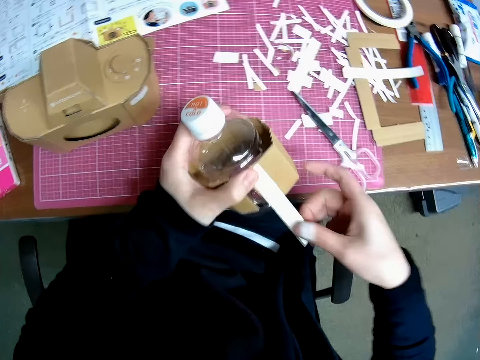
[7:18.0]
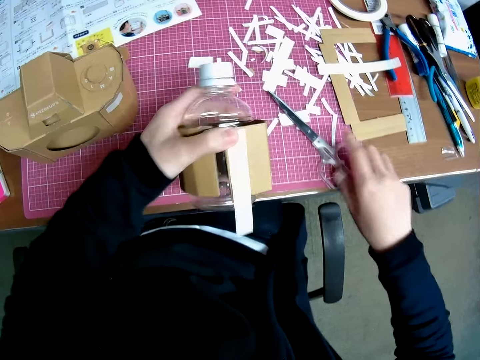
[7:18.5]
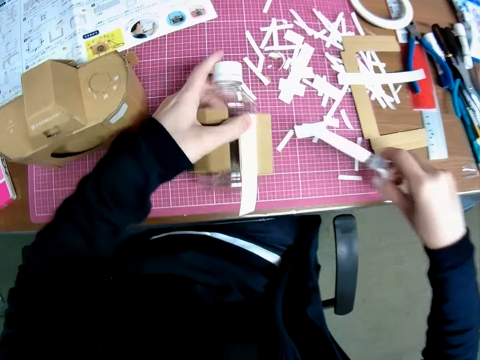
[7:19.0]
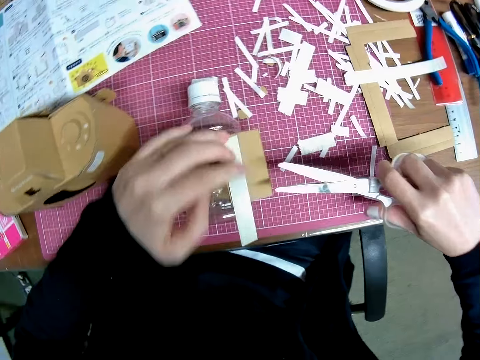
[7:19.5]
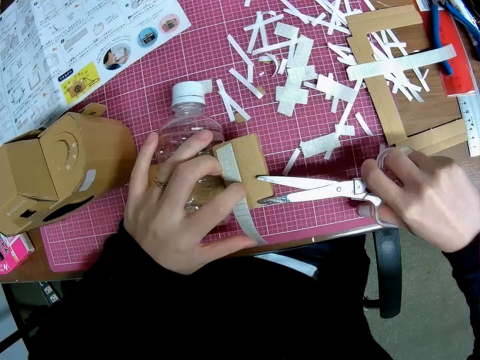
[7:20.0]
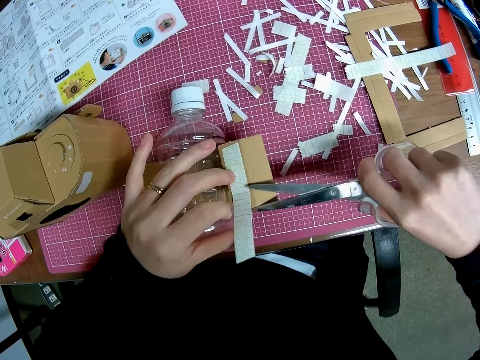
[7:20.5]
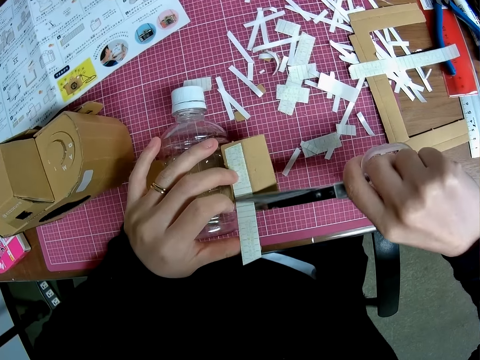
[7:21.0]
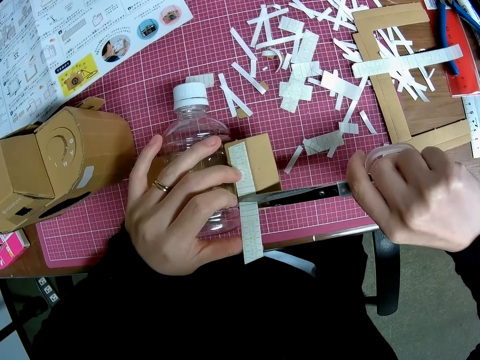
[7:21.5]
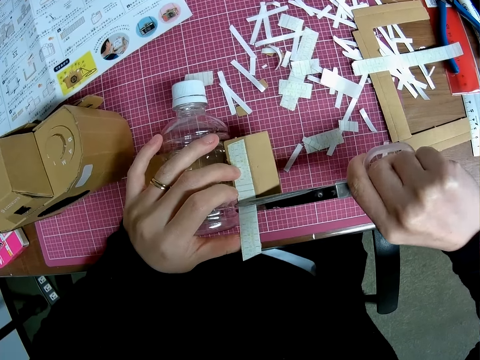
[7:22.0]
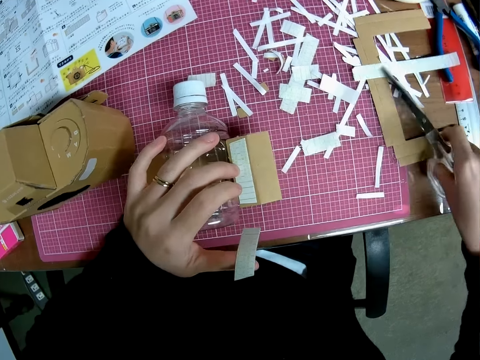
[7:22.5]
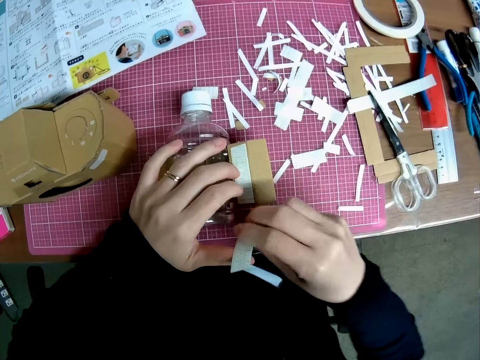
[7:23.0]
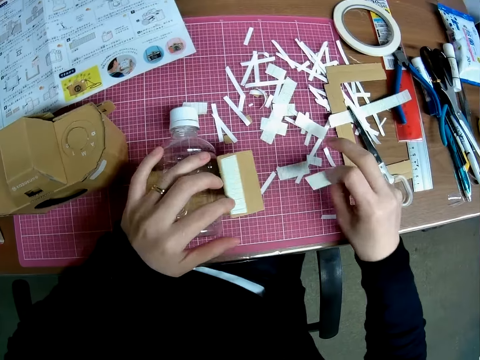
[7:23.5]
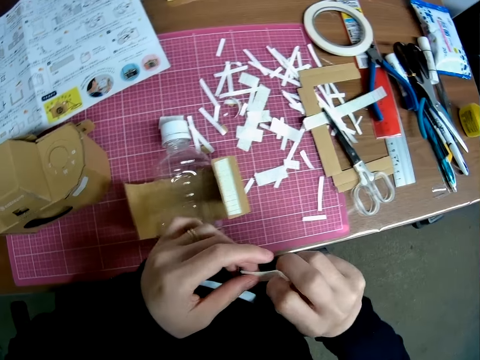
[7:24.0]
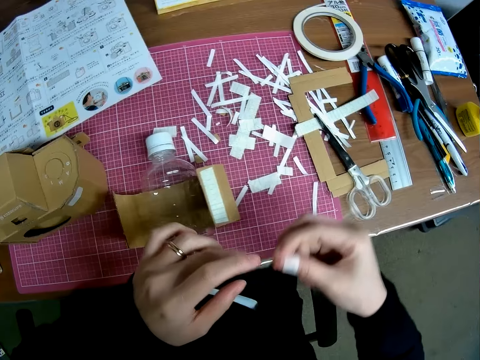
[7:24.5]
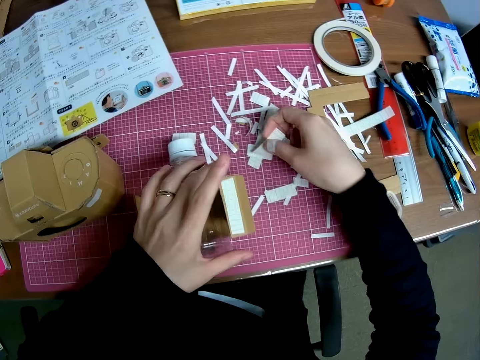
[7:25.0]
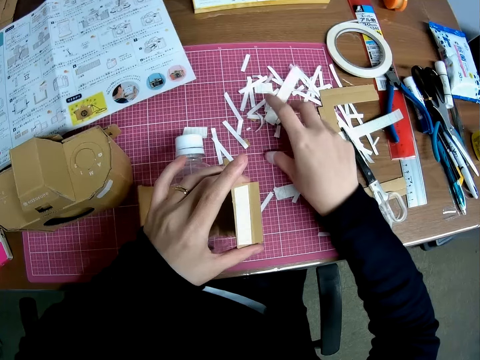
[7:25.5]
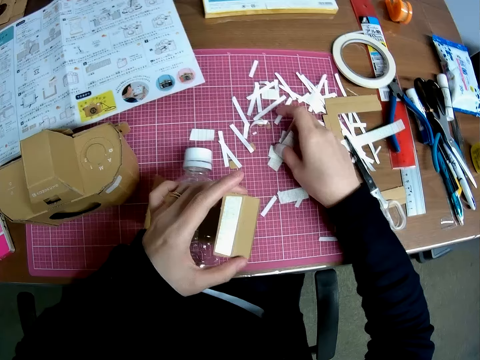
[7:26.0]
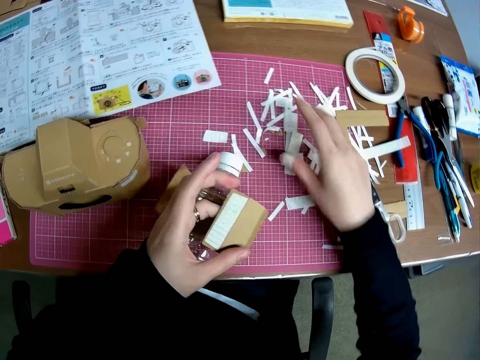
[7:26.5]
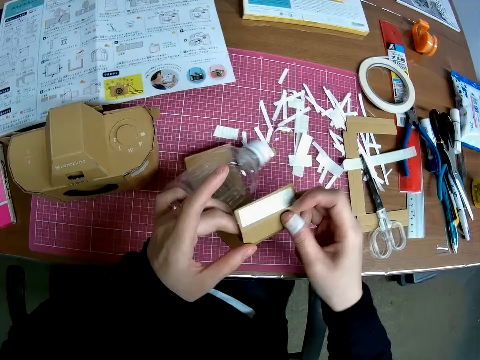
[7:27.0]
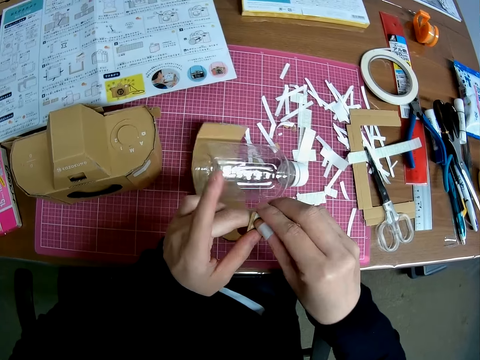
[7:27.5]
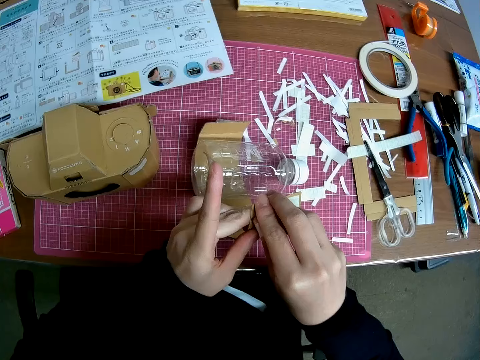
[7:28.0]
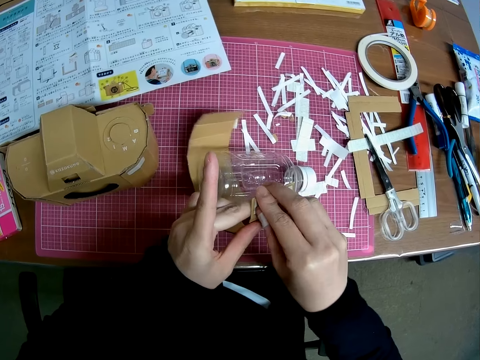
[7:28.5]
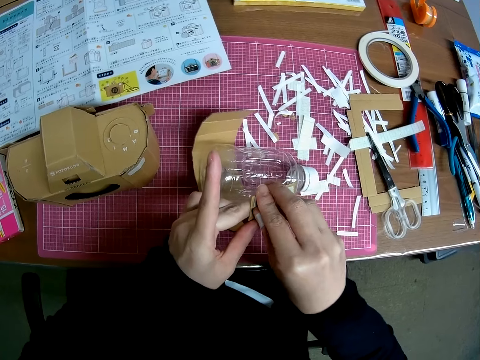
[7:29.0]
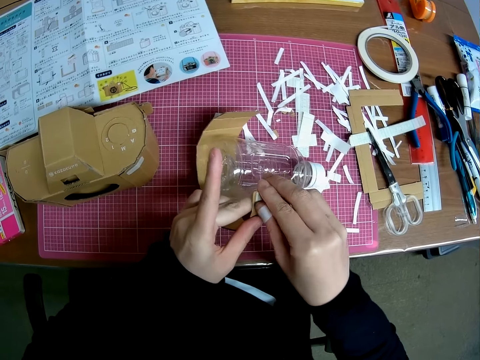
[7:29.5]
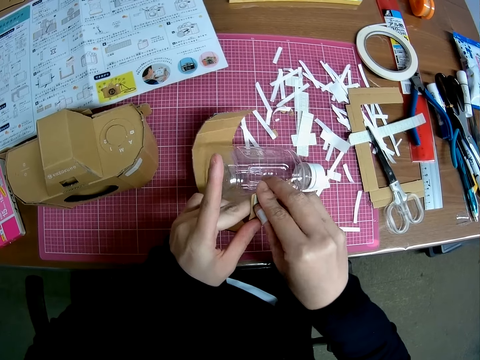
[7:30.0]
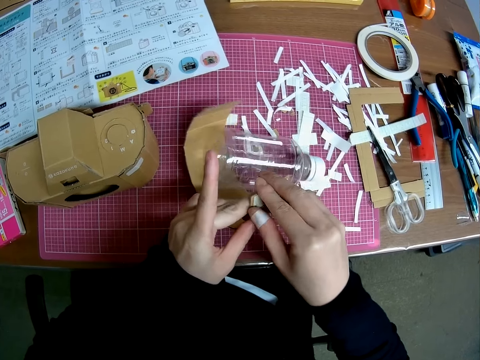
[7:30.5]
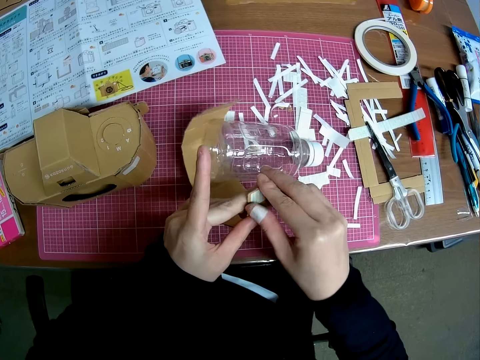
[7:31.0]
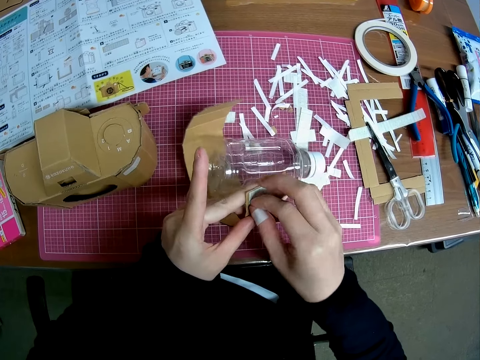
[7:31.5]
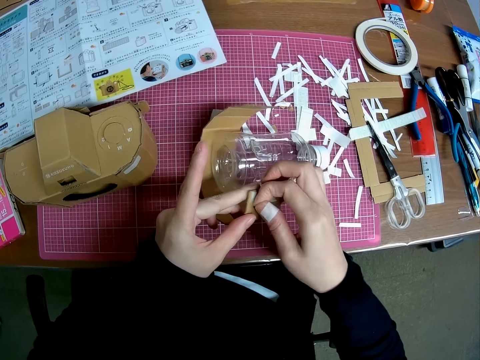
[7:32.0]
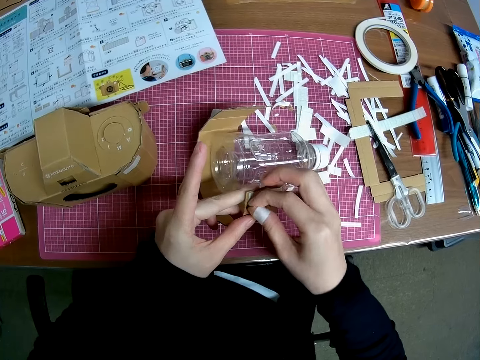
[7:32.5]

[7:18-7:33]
The camera wearer picks up scissors from the pink sheet. They drop the model piece around the empty plastic bottle on the pink sheet. They adjust the piece of the tape. They cut out a tape piece with the scissors. They drop the scissors on the table. They exchange the hand holding the tape. They adjust the tape piece with both hands. They drop the wrapped bottle. They apply tape to another paper on the pink sheet. They pick the wrapped bottle. They remove paper from the tape piece on the model piece.

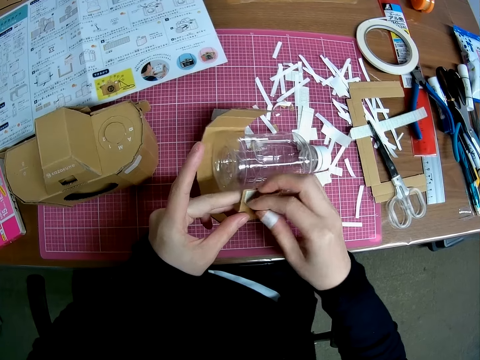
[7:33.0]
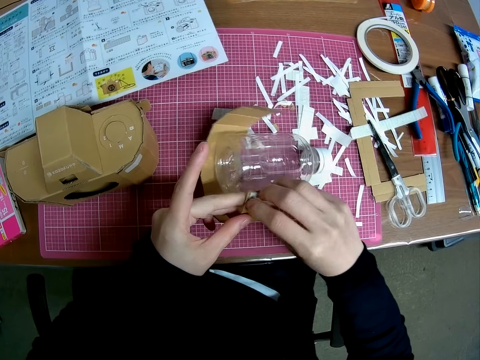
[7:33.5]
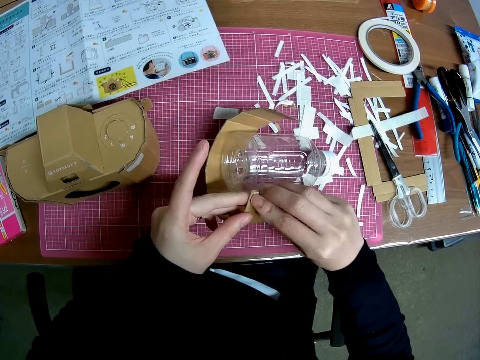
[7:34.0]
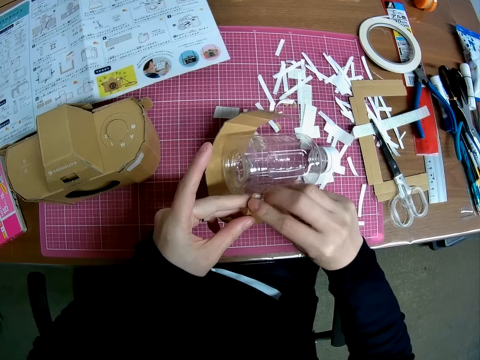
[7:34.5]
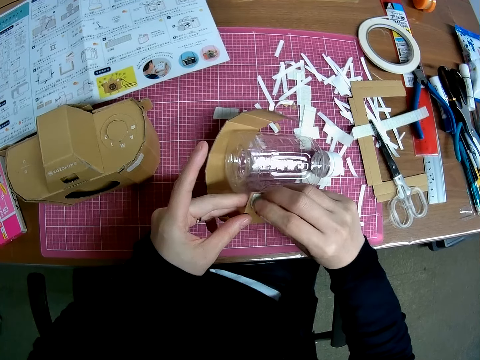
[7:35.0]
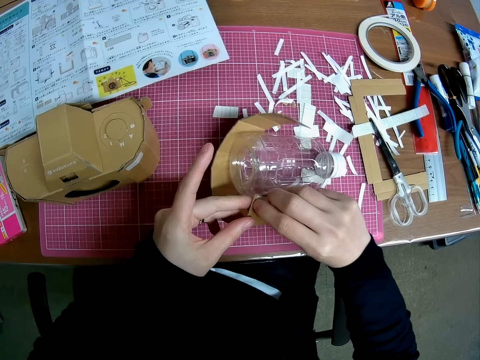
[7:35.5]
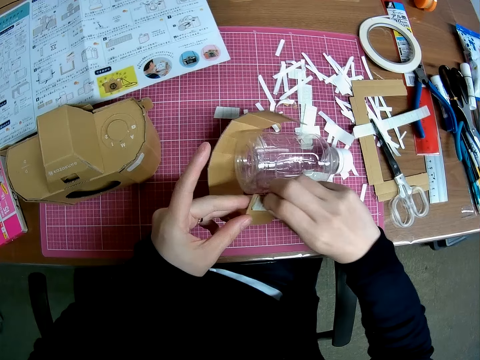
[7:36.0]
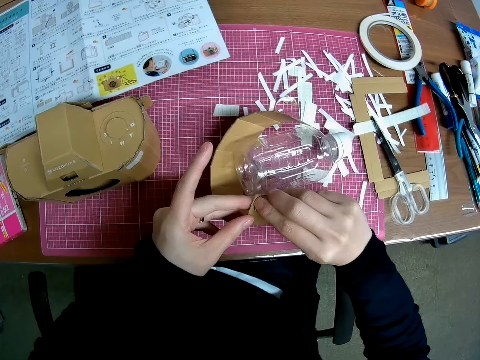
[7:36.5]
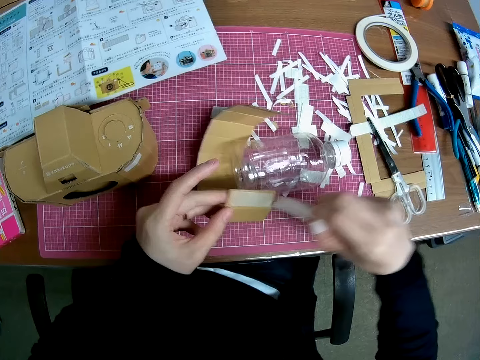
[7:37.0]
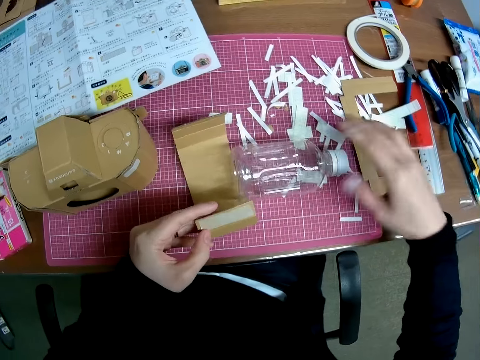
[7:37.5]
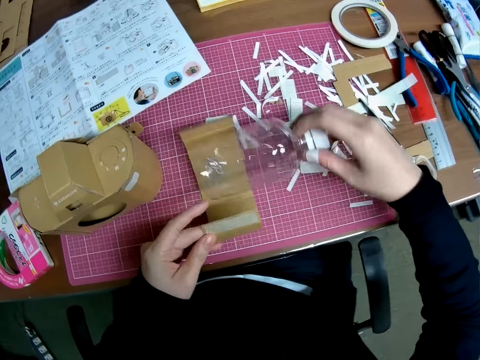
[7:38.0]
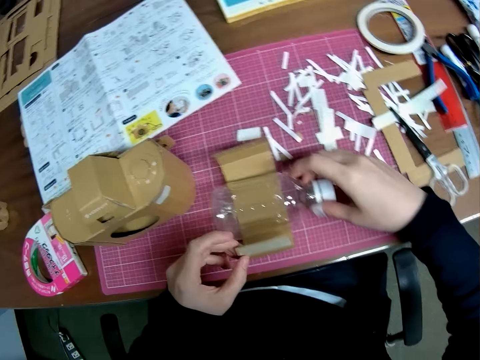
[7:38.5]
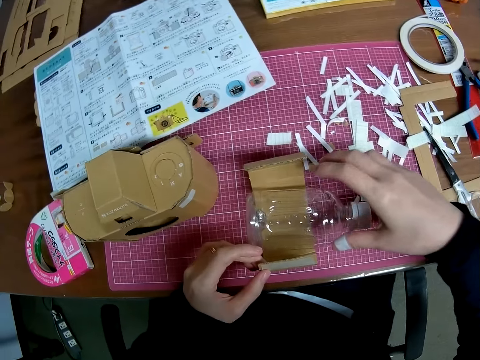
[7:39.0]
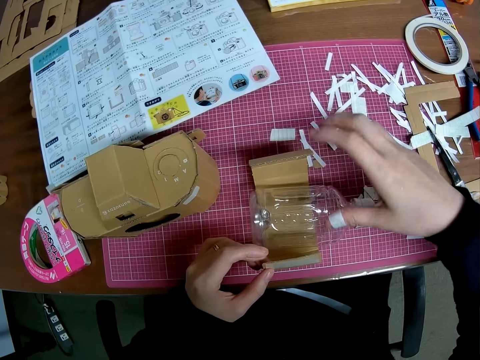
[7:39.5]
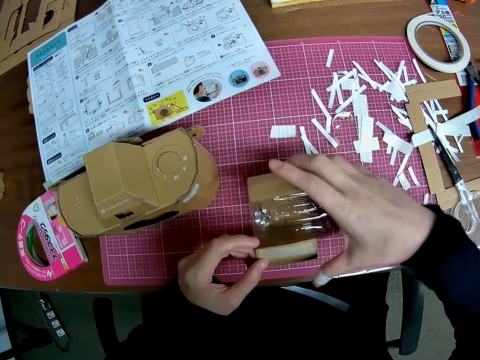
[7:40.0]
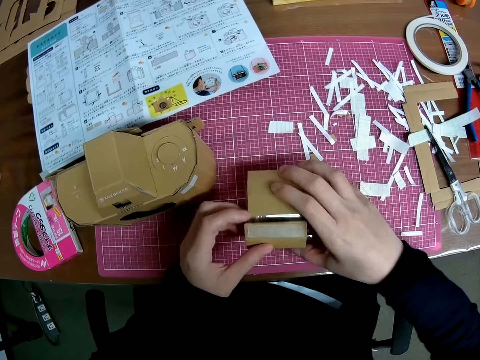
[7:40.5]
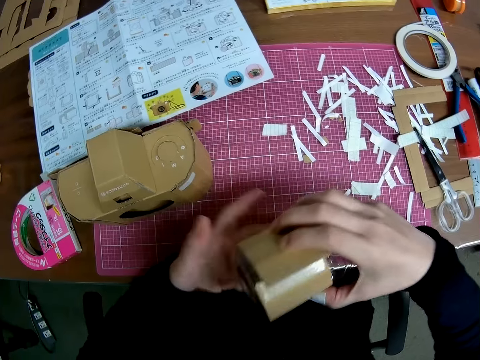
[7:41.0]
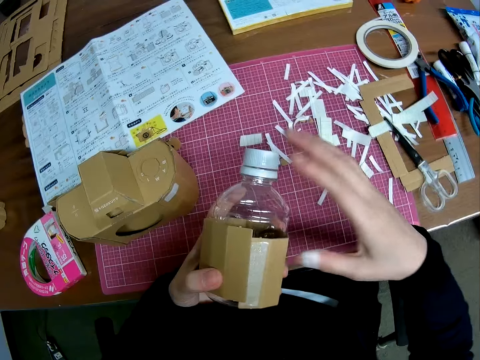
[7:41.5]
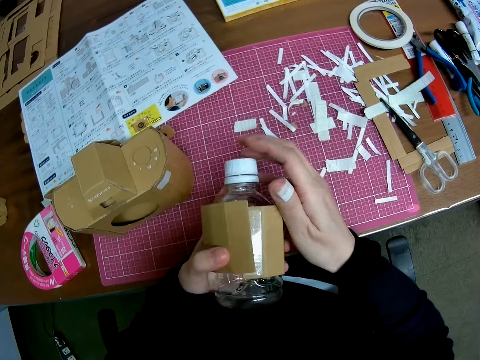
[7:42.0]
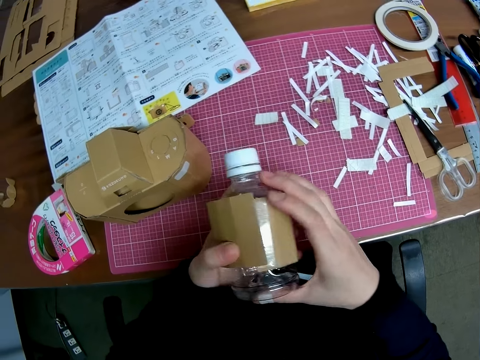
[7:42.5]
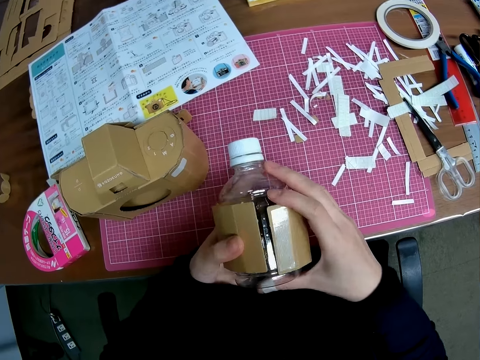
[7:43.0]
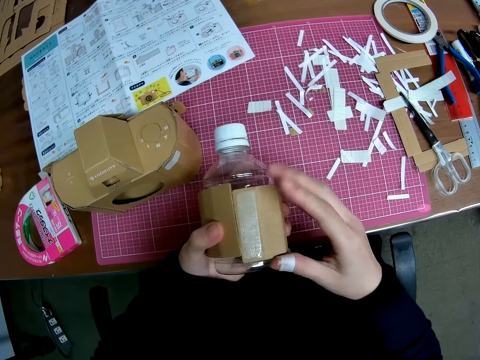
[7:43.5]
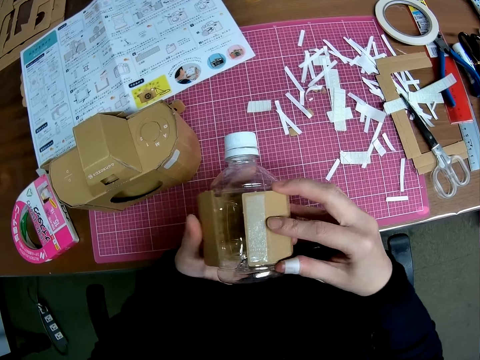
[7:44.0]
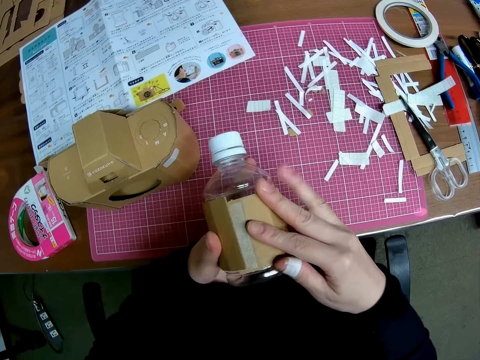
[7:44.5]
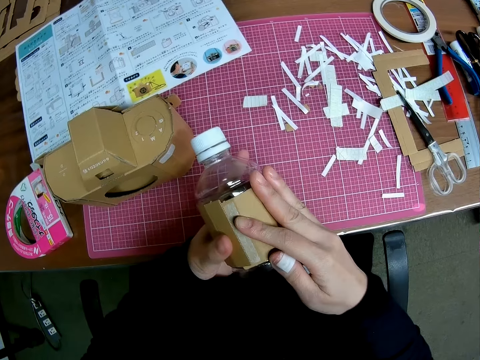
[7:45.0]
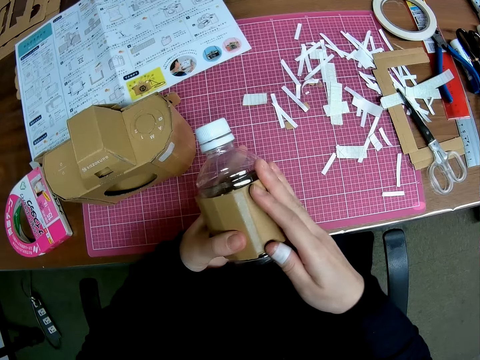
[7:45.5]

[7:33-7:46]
The camera wearer drops paper on the pink sheet. They pick the bottle. They place the empty plastic bottle on the model piece. They wrap the model piece around the empty plastic bottle. They raise the model piece around the empty plastic bottle. They continue wrapping the model piece around the empty plastic bottle.
